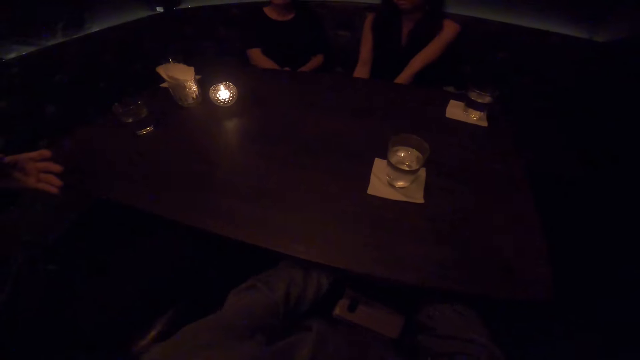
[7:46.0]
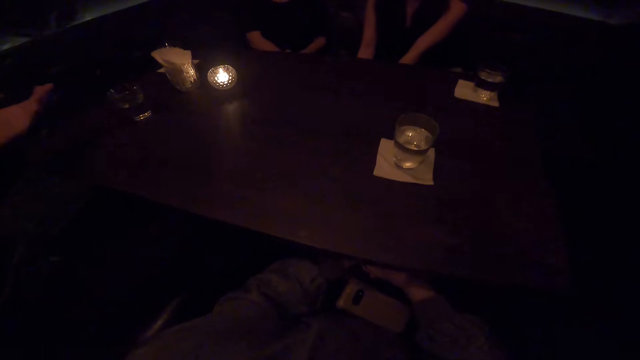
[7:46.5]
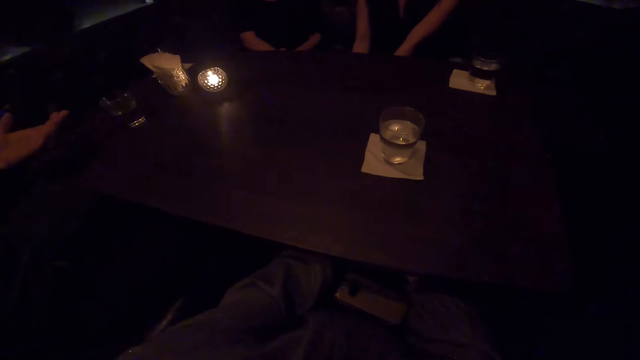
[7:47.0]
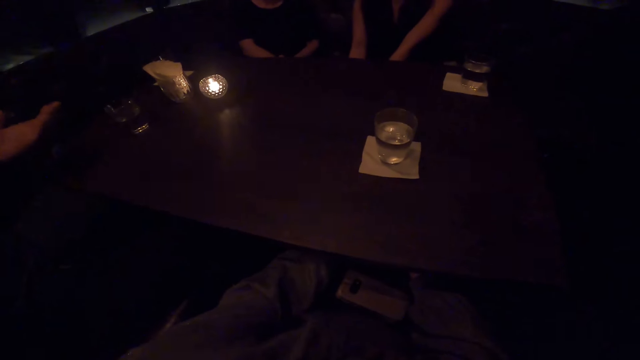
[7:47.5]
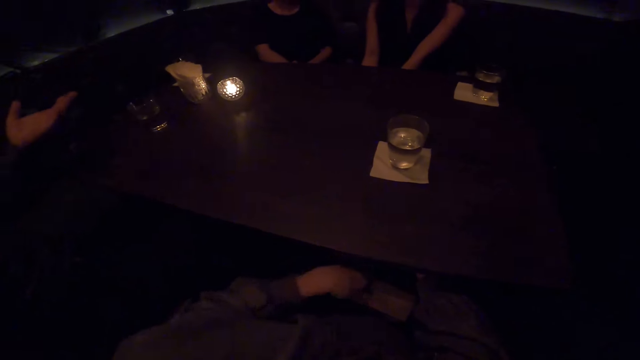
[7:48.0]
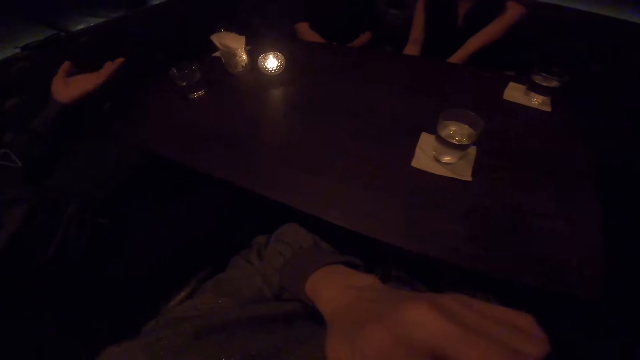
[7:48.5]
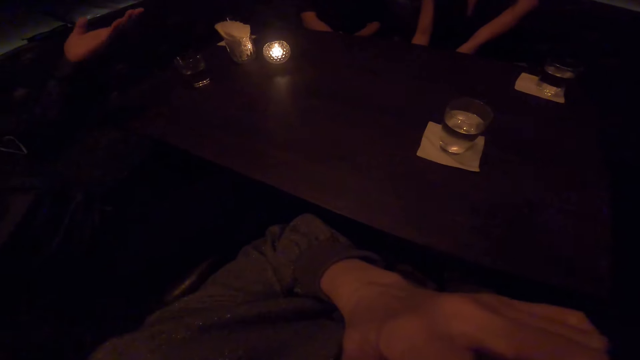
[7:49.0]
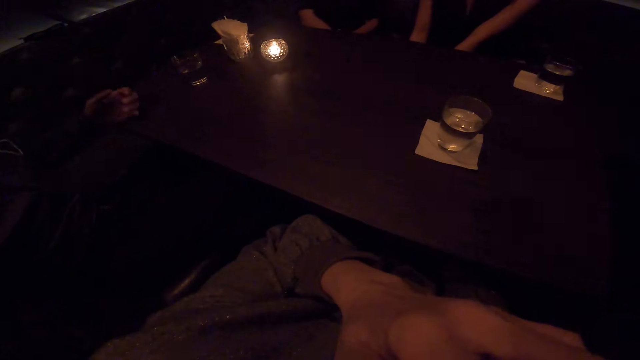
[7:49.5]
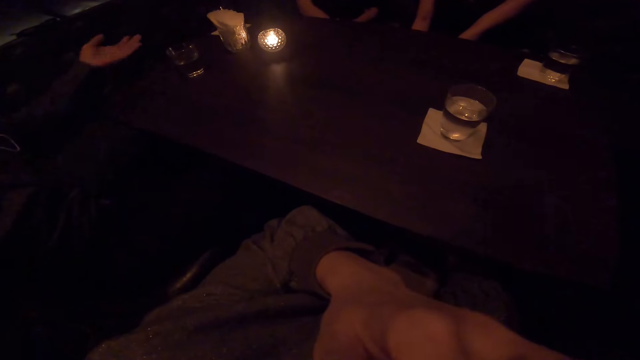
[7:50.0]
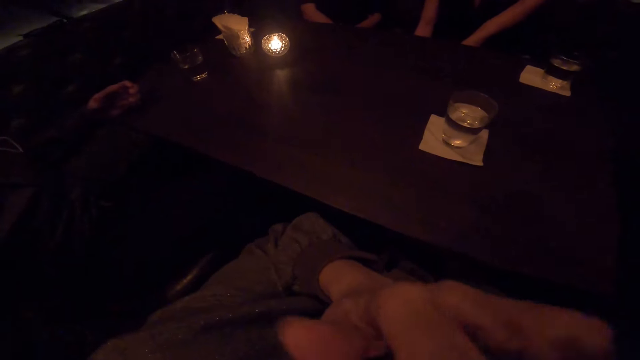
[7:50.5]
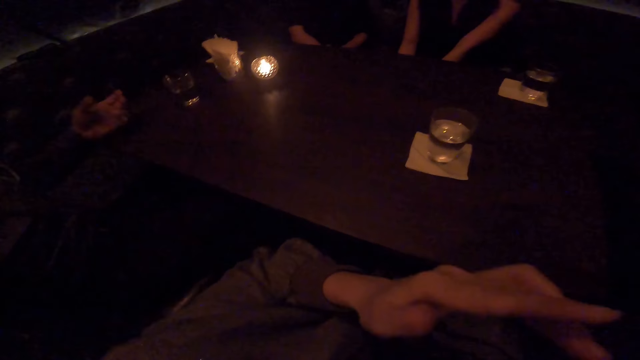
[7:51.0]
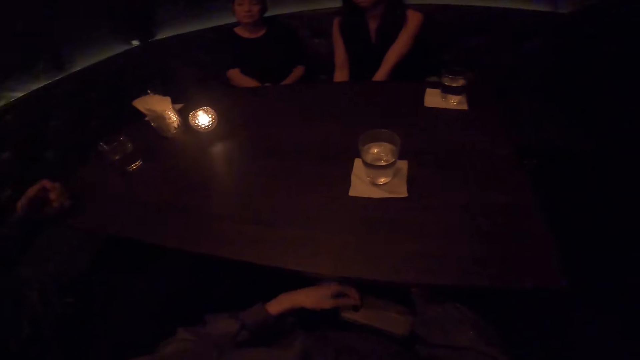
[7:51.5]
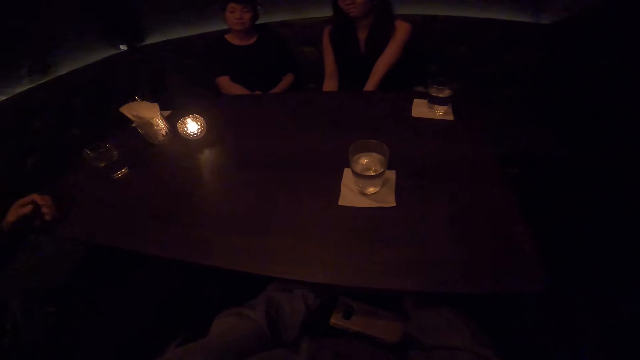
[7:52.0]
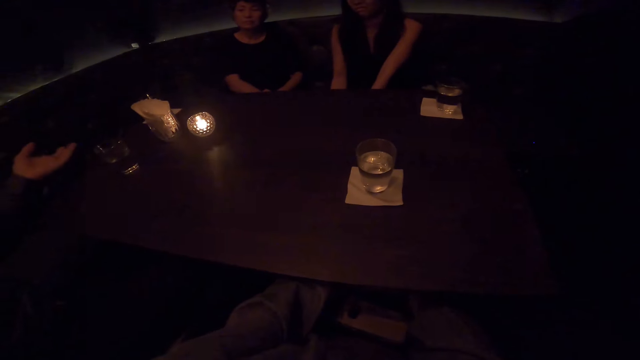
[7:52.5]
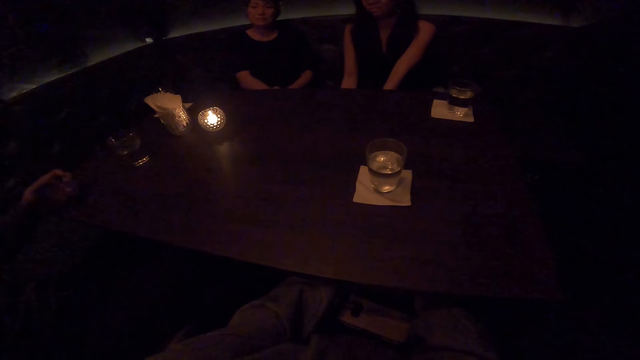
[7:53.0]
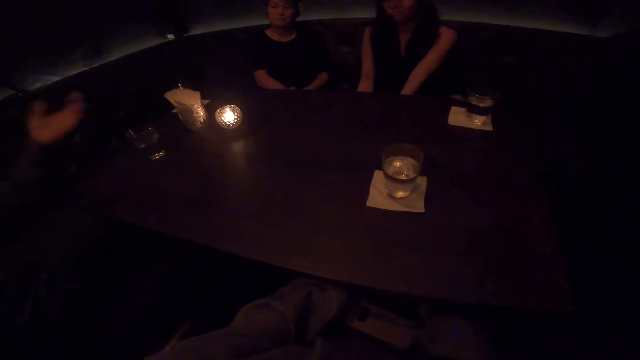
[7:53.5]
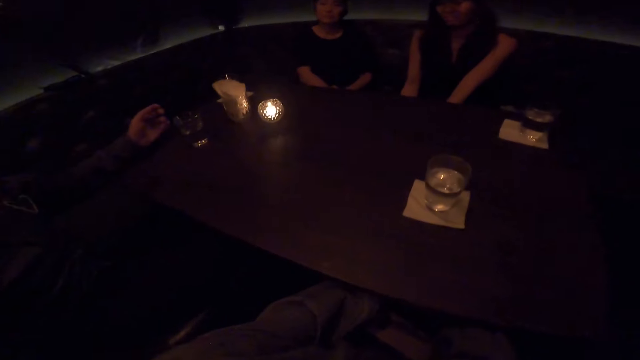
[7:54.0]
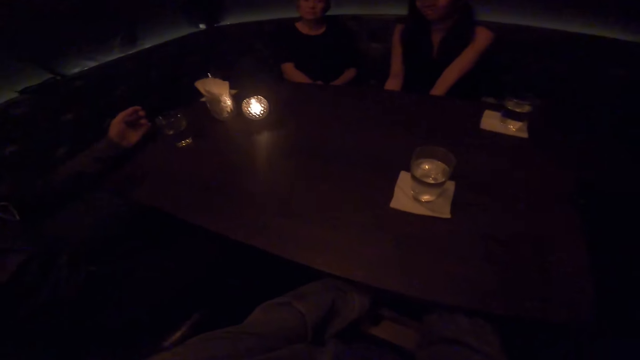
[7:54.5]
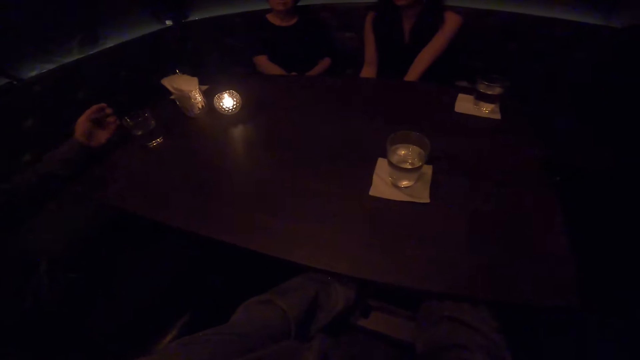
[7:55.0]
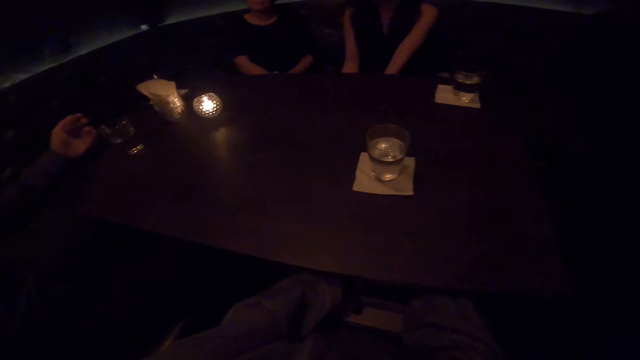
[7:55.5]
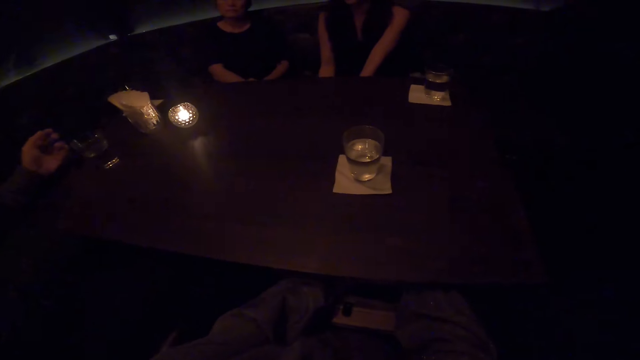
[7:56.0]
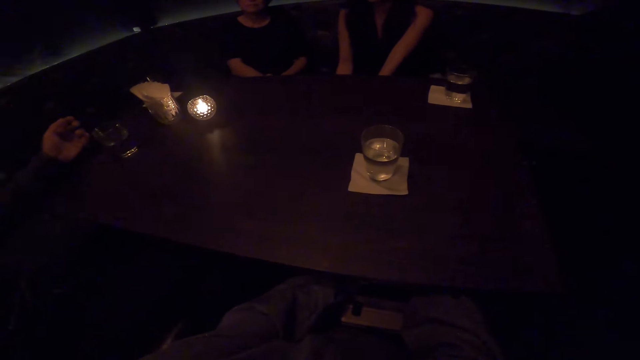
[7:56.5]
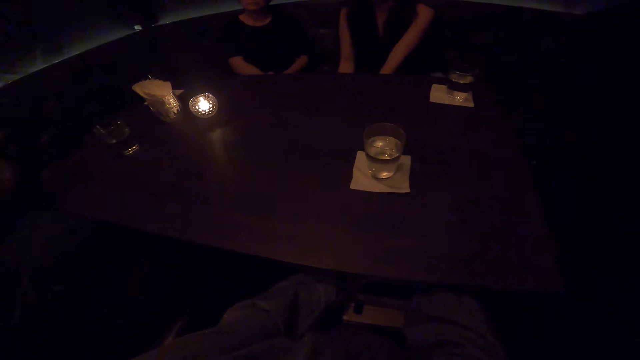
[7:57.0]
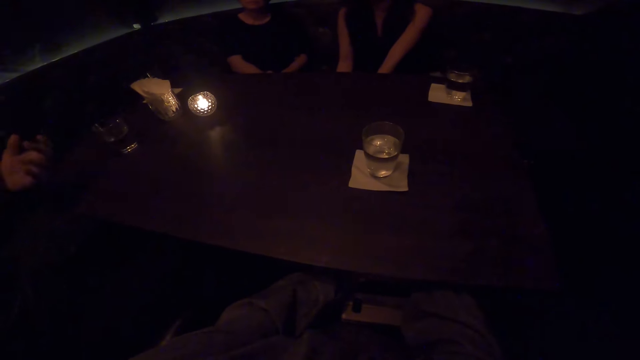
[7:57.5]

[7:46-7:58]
The camera wearer touches her nose with her left hand.

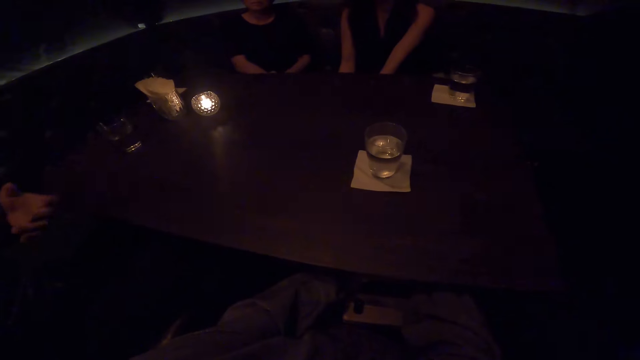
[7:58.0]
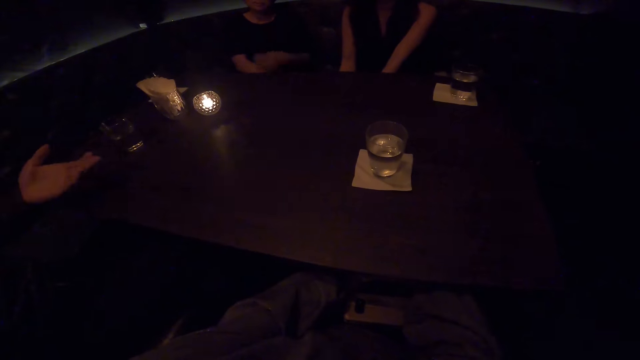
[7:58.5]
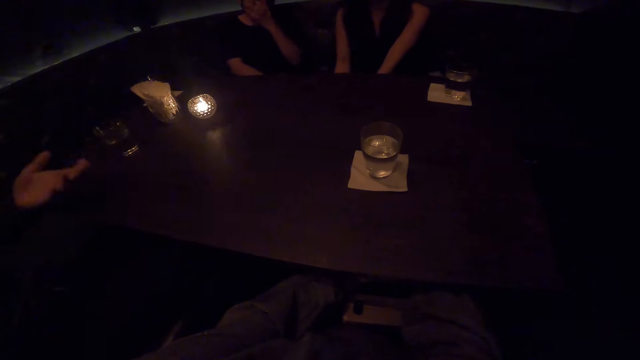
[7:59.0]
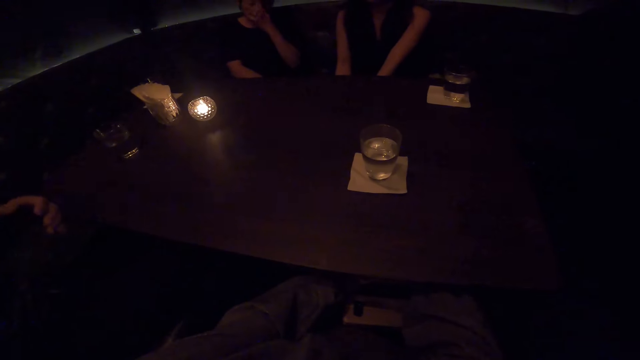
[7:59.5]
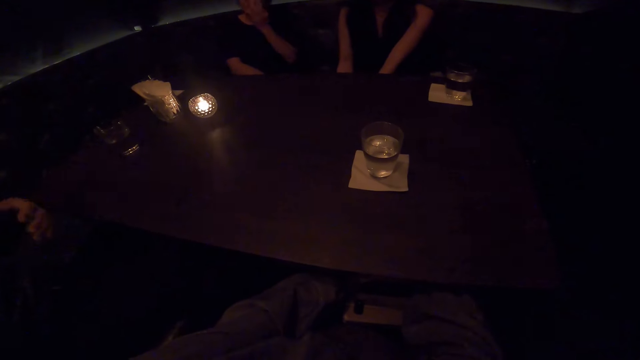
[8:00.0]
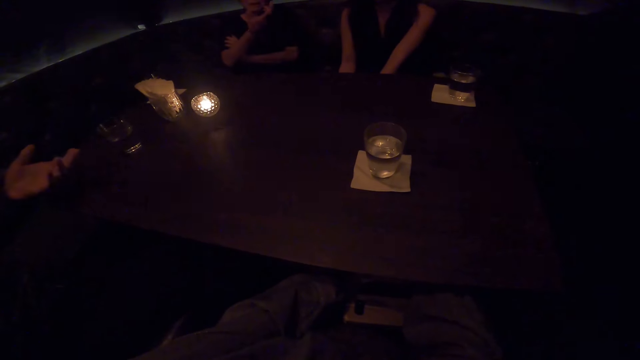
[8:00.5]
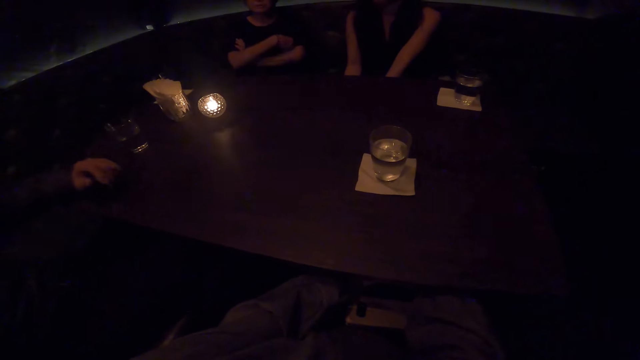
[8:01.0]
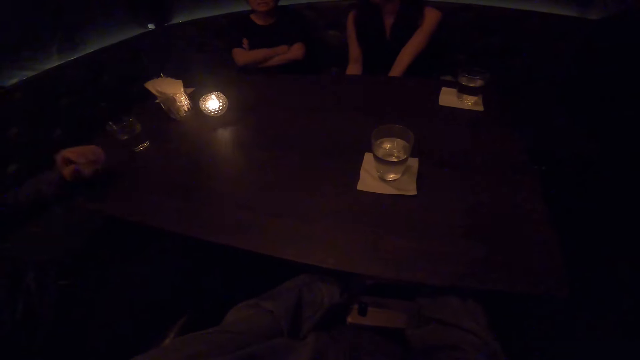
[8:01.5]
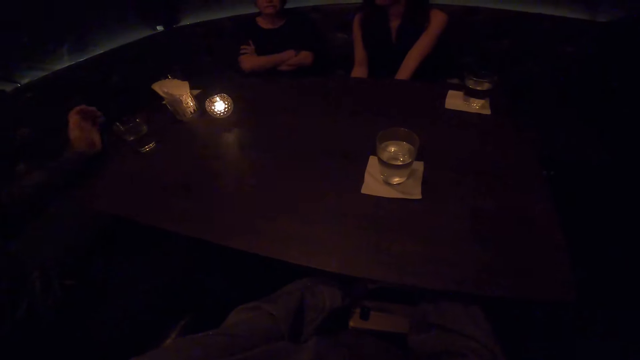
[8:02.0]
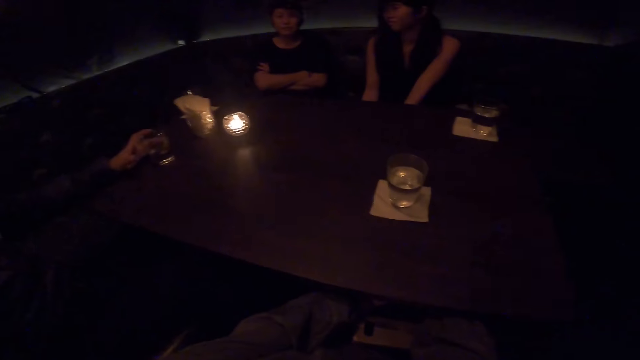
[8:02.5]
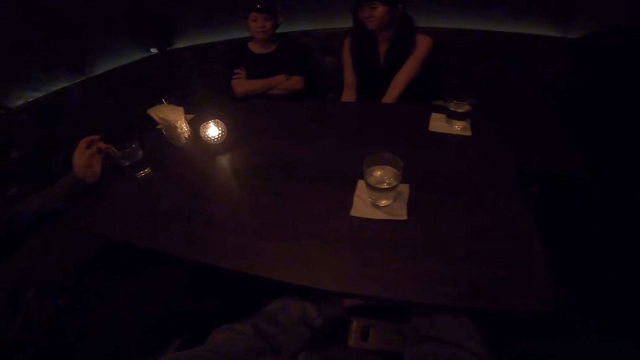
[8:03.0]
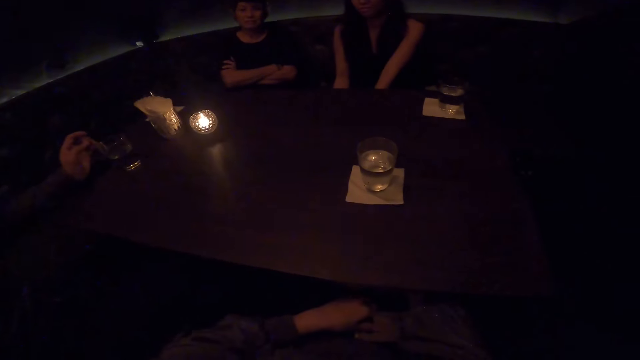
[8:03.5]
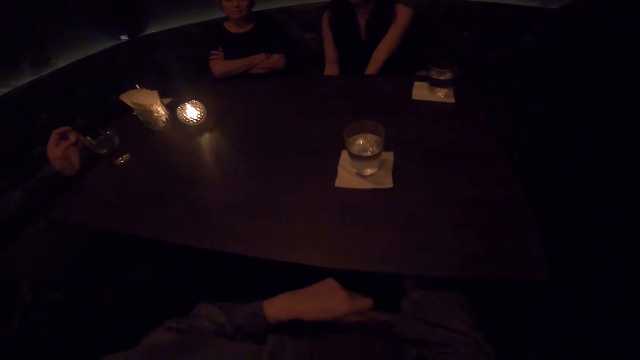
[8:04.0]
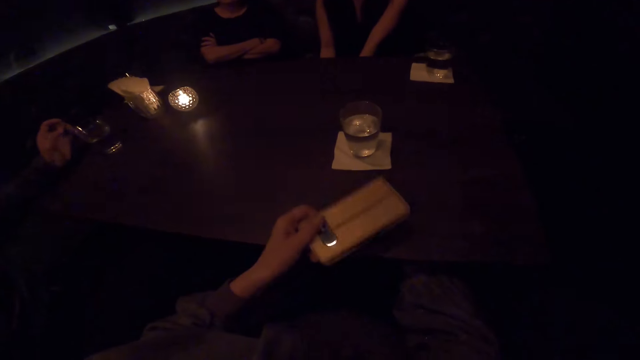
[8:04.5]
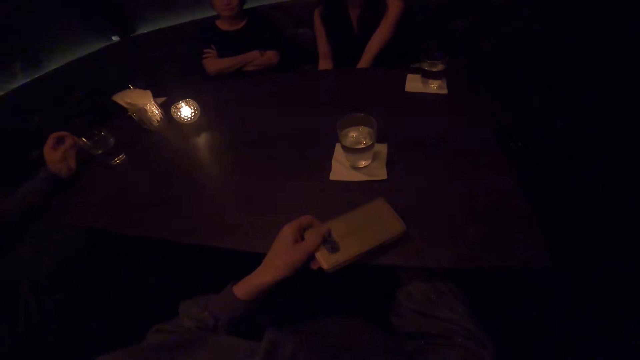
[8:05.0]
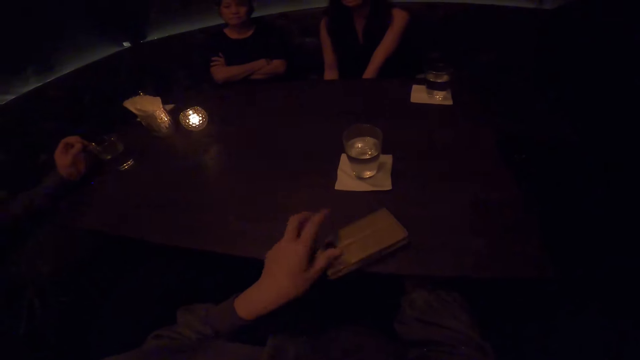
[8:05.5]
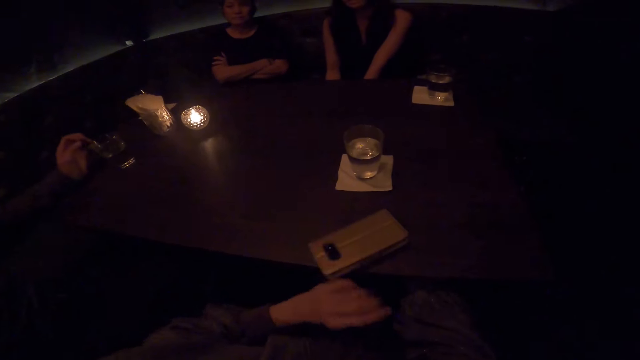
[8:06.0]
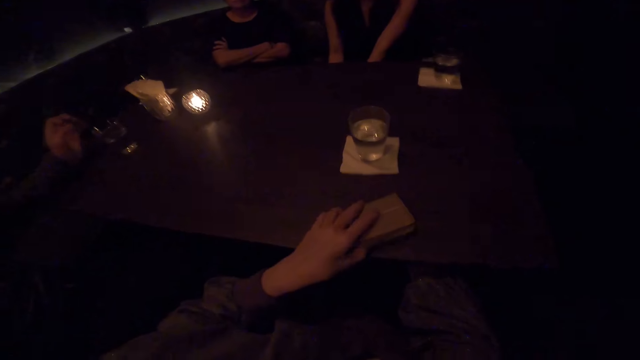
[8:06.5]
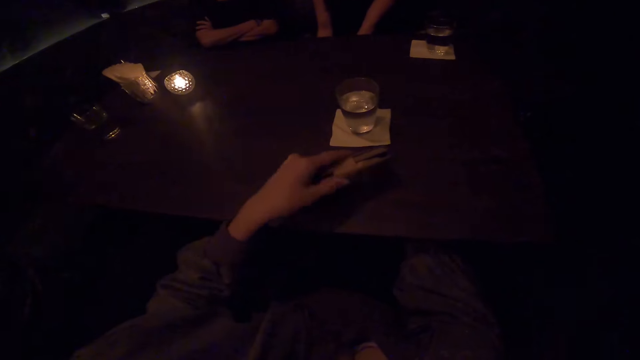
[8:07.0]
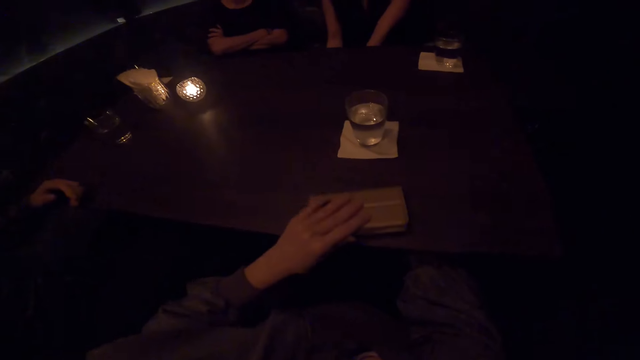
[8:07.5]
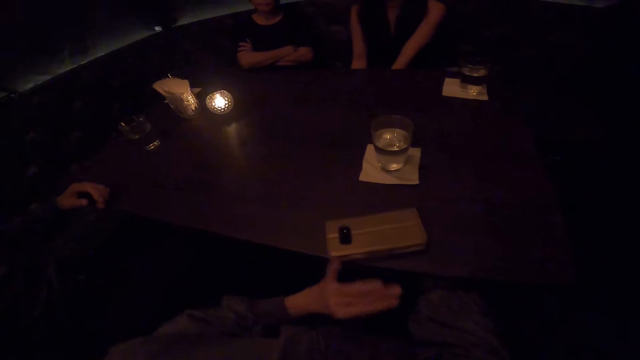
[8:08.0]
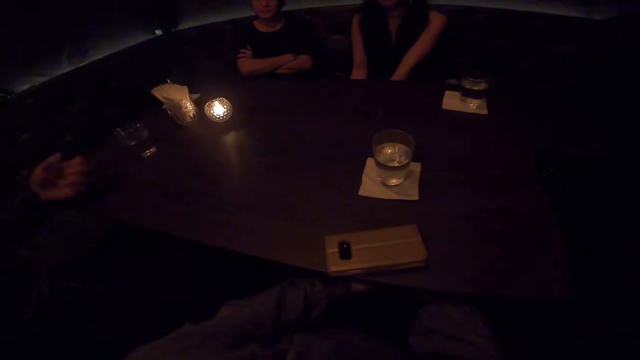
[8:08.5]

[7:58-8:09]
The camera wearer drops the phone on the table with the right hand. They hold the phone.
